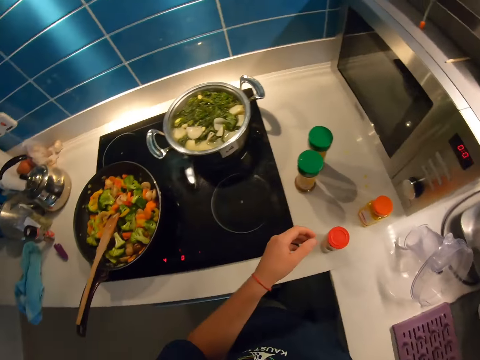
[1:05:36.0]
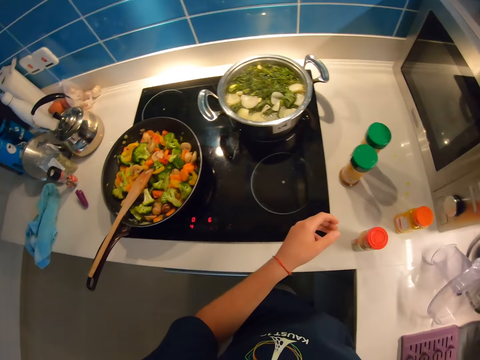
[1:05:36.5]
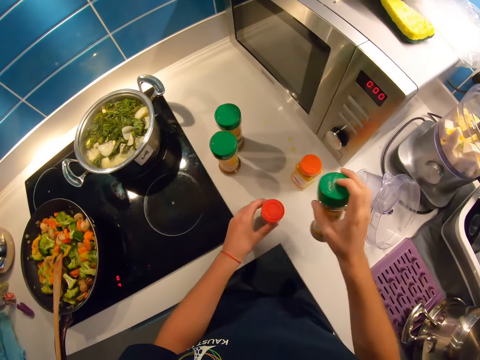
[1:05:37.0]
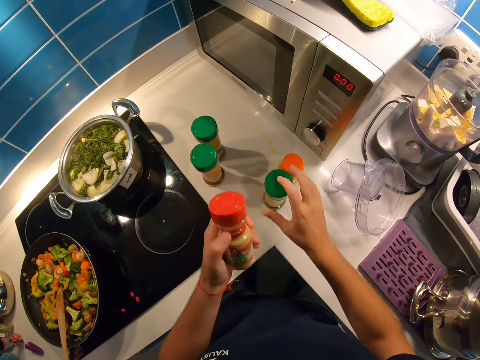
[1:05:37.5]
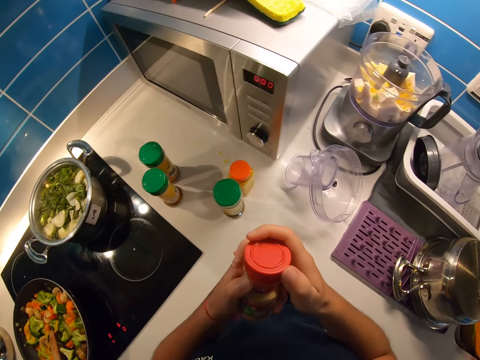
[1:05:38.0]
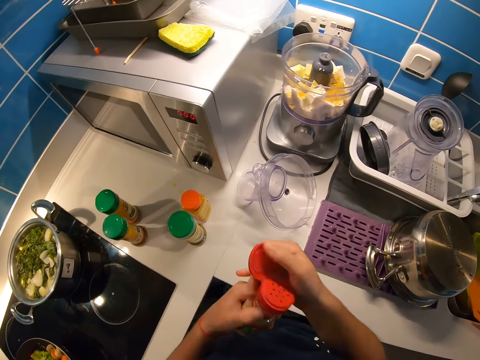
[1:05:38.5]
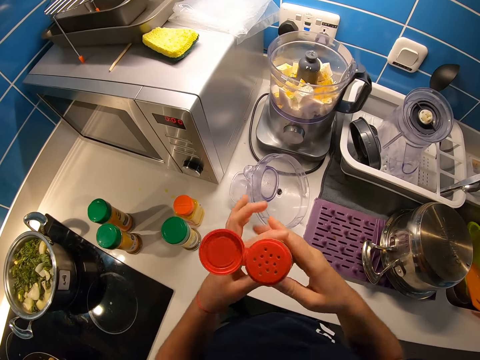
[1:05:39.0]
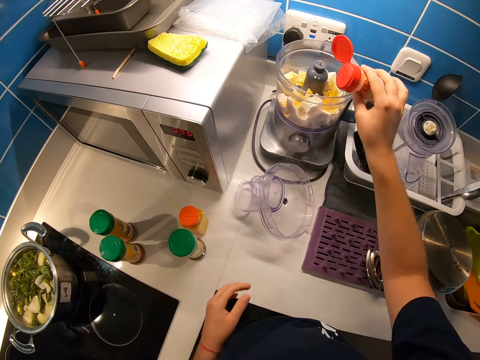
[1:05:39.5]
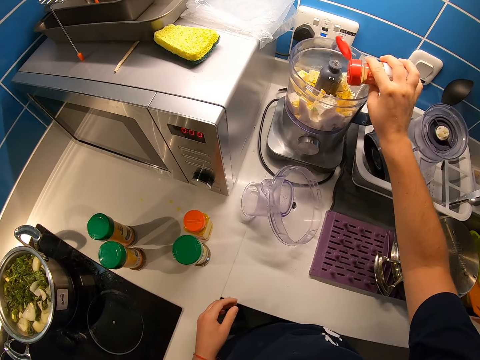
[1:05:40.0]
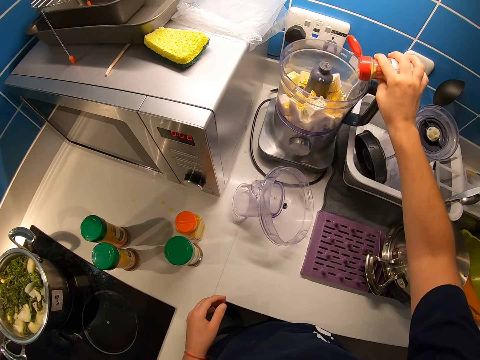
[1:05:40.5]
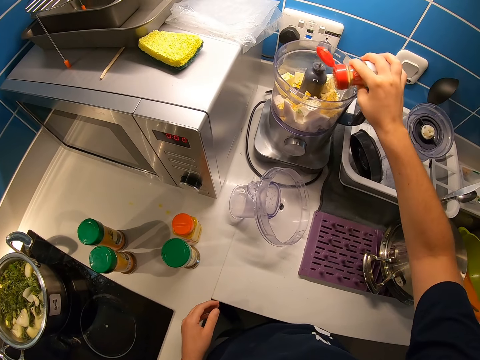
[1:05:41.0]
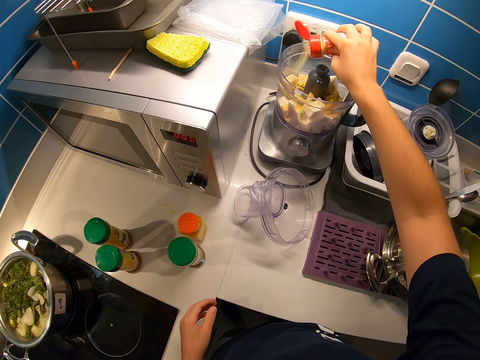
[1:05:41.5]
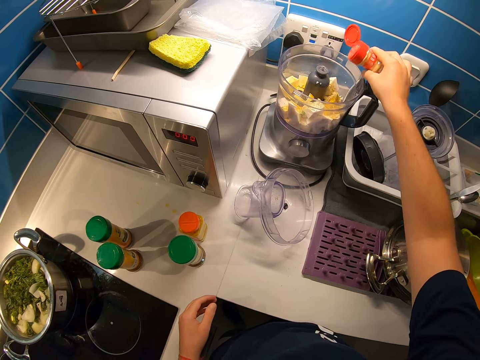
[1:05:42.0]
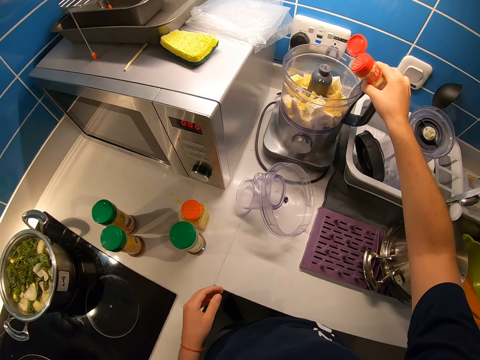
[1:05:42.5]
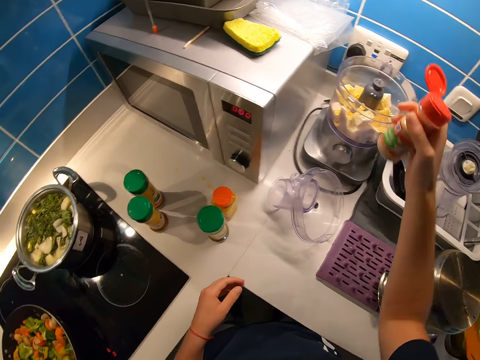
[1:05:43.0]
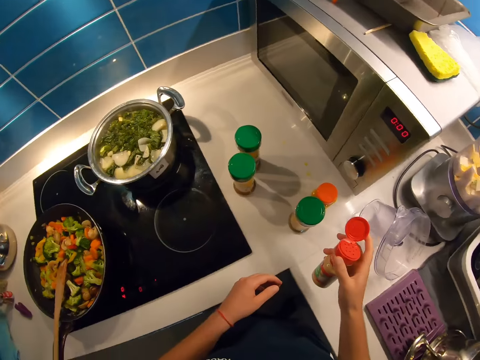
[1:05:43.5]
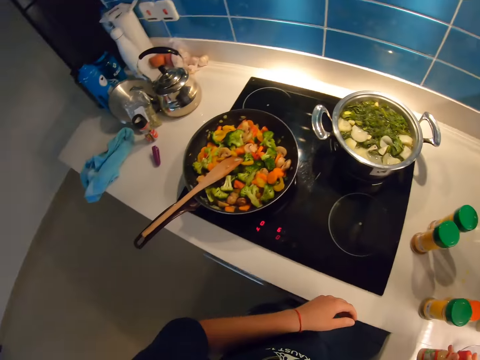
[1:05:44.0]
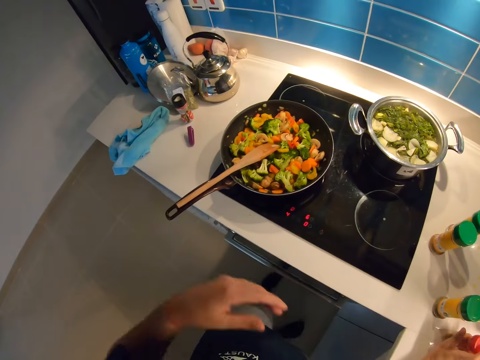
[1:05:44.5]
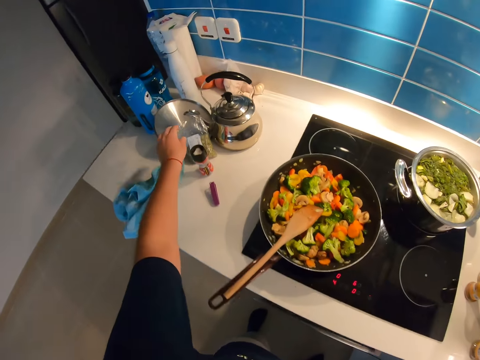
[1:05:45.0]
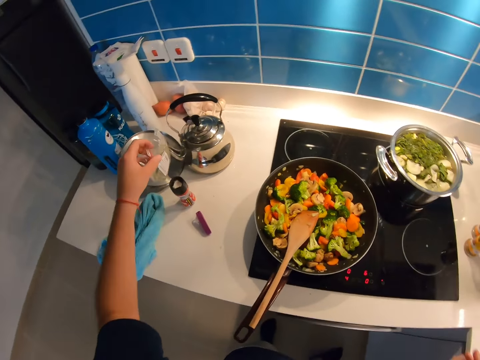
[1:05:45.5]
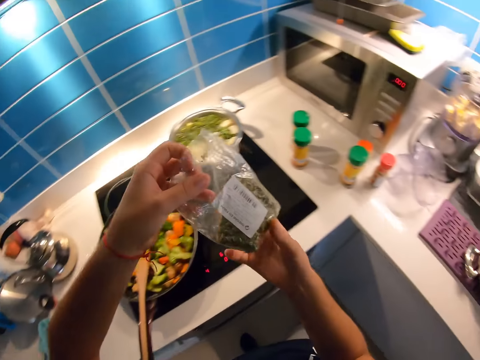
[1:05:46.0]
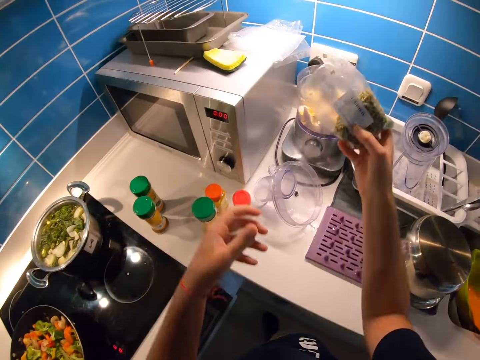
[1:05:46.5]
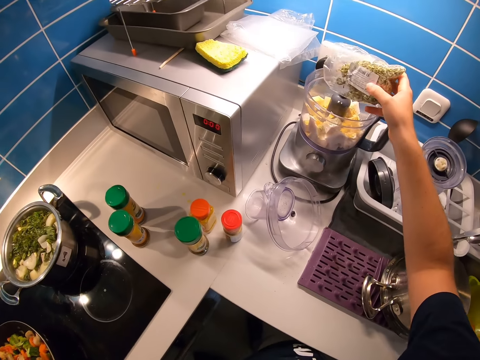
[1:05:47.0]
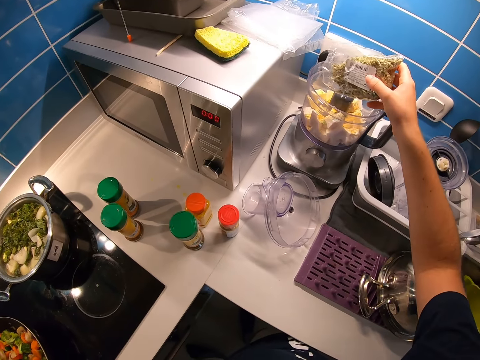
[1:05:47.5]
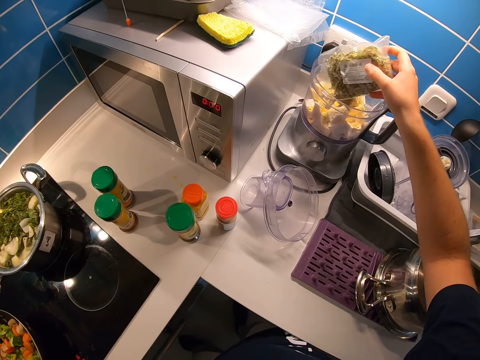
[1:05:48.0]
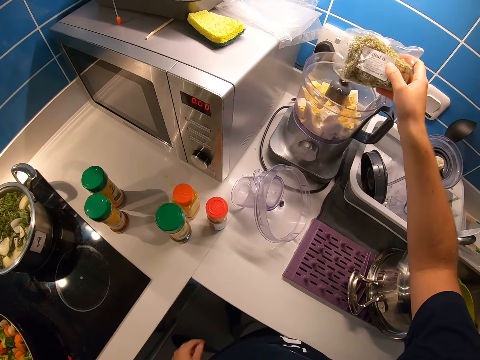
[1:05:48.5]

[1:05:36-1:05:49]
The camera wearer looks around the kitchen. She places a container of curry powder on a kitchen basement with her right hand. She grabs a container of crayfish powder with her left hand. She opens the container of crayfish powder with both hands. She sprinkles the crayfish powder on a tofu in the blender with her right hand. She closes the container of crayfish powder with her right hand. She places the container of crayfish powder on the kitchen basement with her right hand. She grabs a sachet of thyme with her left hand. She passes the sachet of thyme to her right hand. She sprinkles the thyme on the tofu in the blender with her right hand. She places something in the blender.

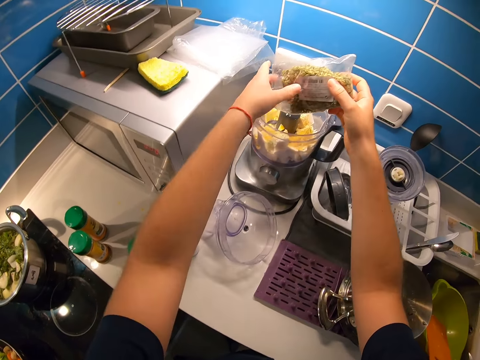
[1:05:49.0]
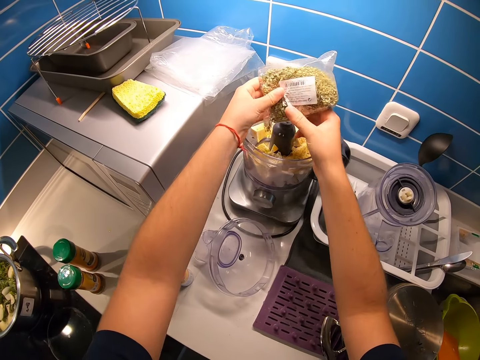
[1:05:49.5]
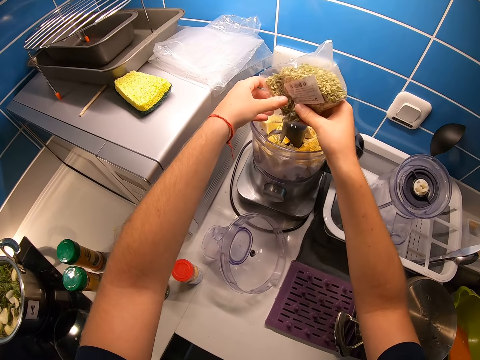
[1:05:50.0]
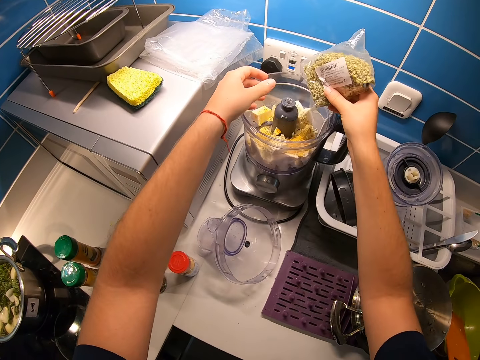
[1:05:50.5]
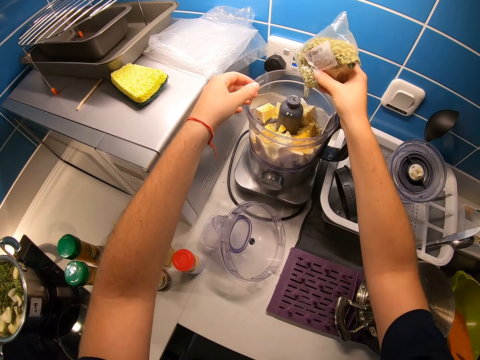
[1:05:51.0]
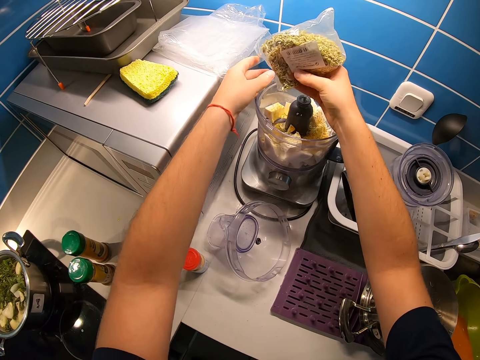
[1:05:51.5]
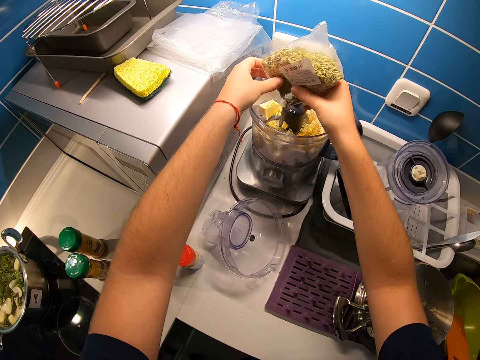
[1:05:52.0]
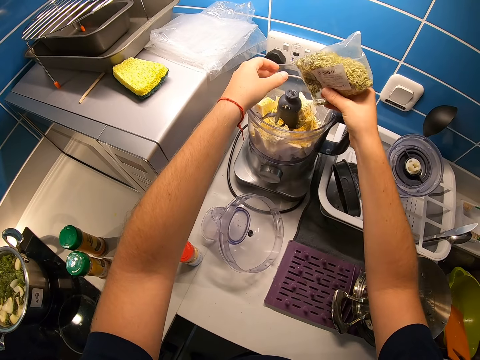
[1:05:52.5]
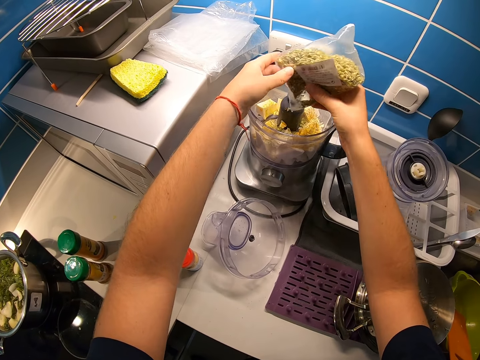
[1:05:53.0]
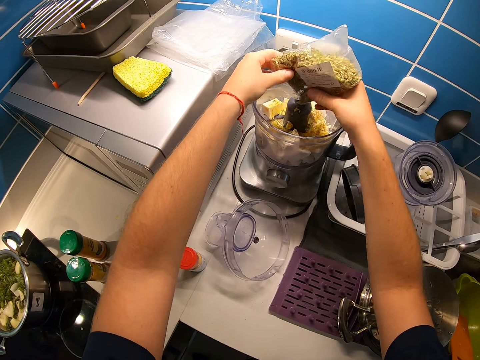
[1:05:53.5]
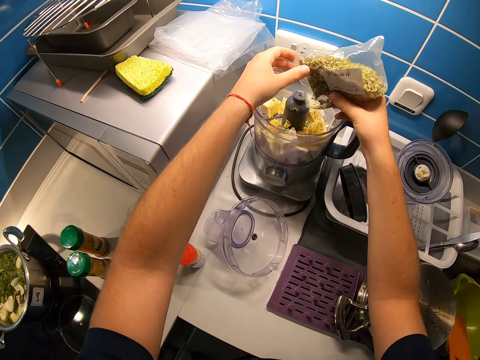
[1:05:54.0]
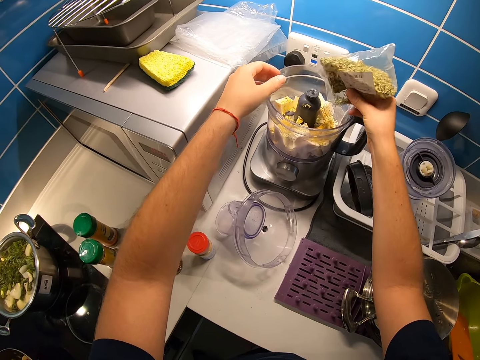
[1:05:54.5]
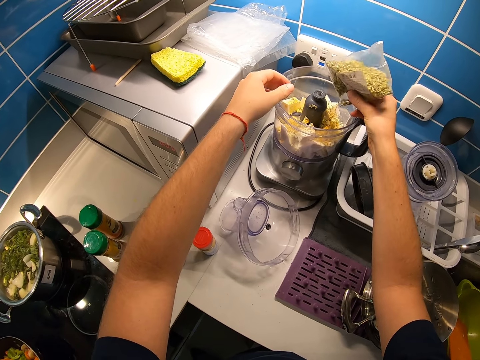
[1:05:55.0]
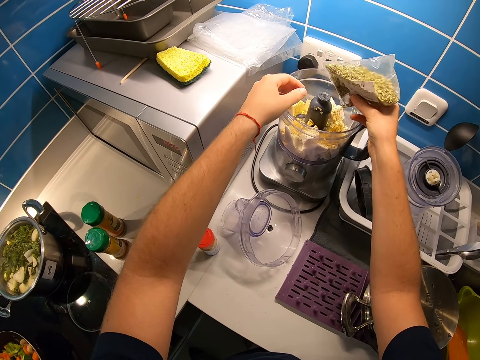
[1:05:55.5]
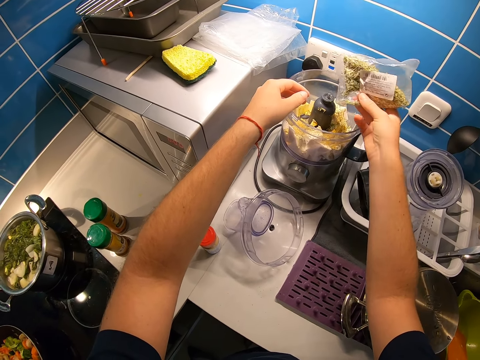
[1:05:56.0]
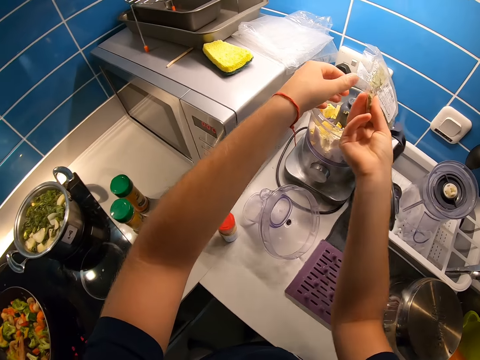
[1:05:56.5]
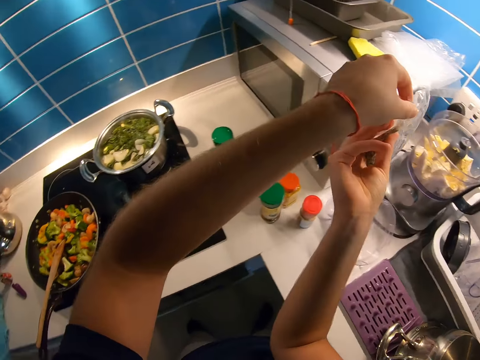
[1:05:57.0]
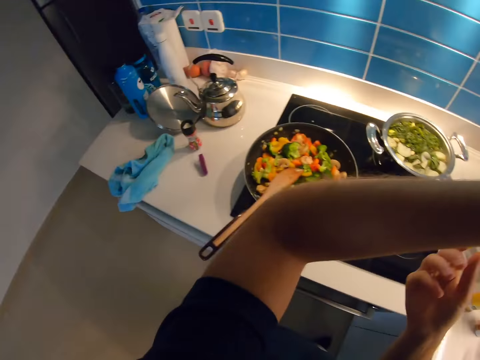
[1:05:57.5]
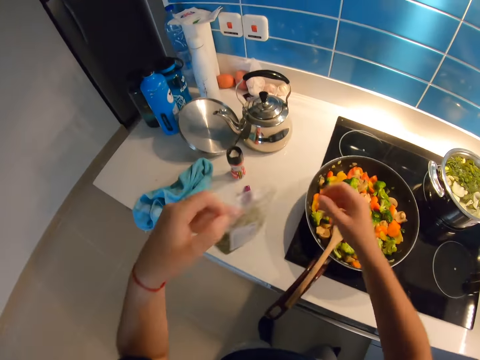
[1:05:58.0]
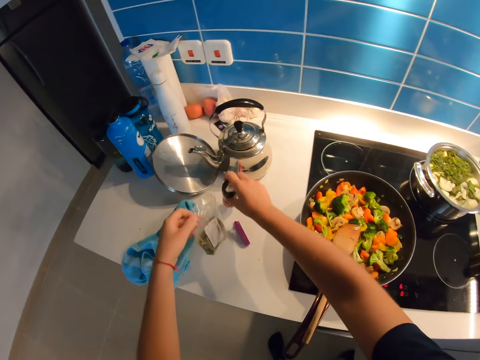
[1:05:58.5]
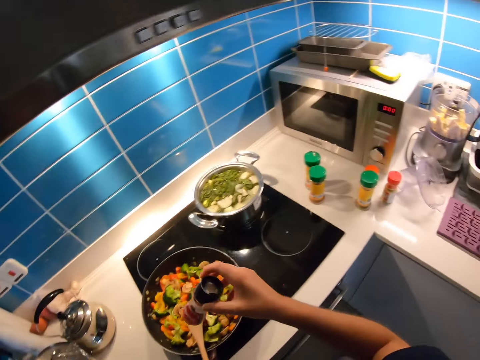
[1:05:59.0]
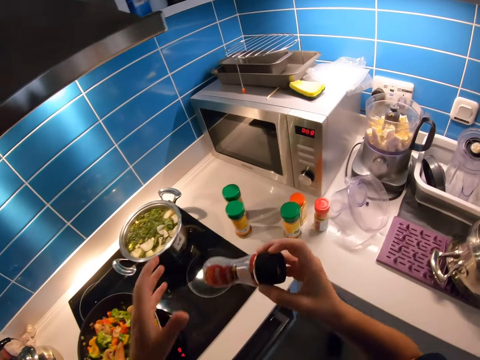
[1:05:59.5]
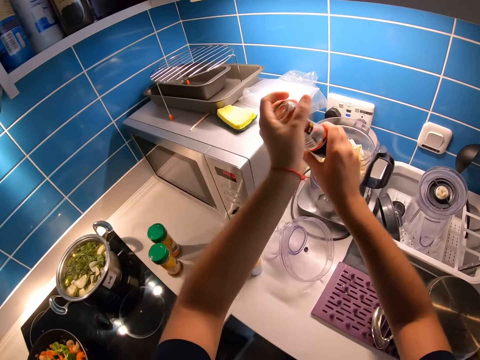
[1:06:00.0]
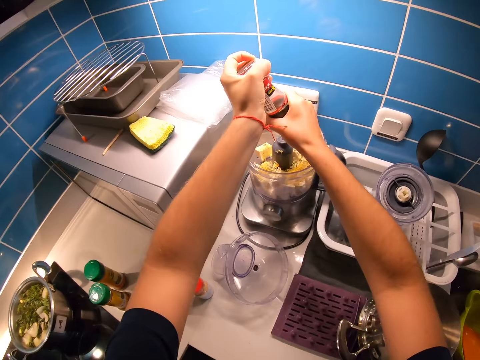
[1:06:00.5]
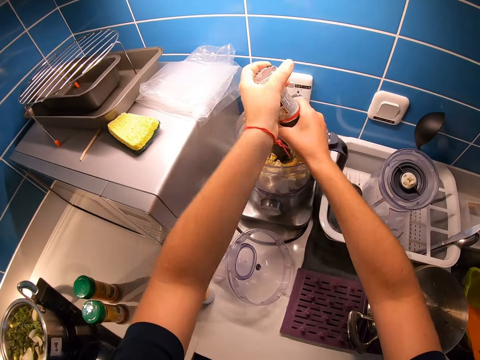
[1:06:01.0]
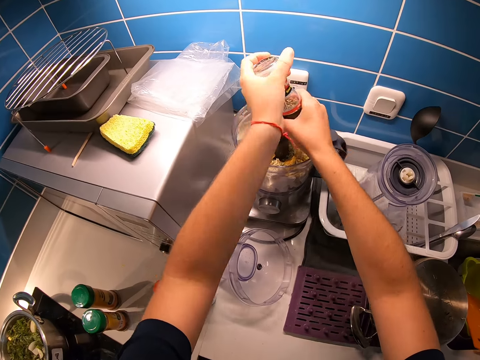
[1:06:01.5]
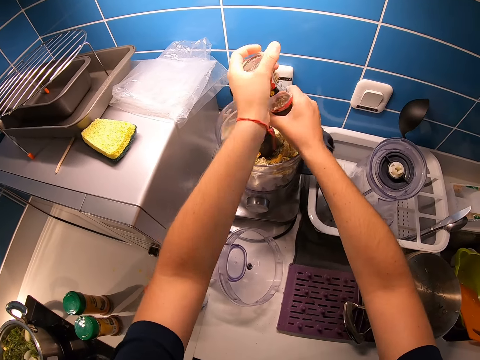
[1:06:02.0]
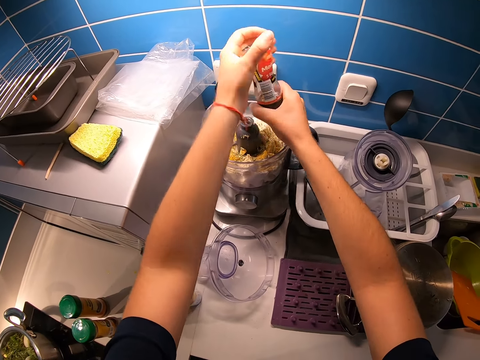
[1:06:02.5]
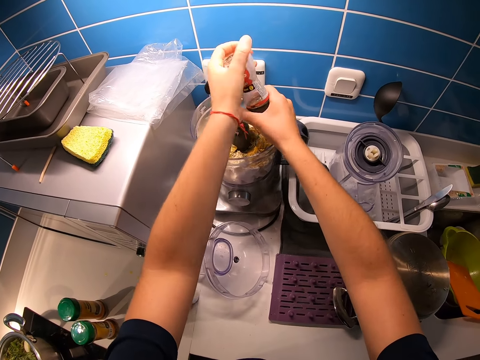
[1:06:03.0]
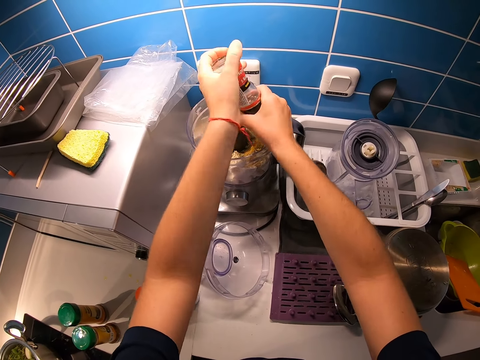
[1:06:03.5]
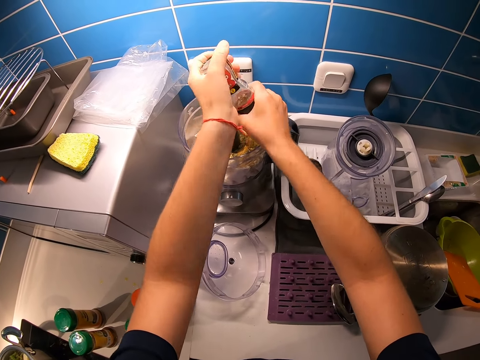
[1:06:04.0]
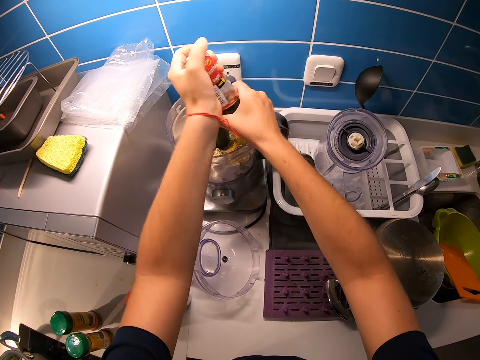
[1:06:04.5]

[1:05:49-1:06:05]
The camera wearer sprinkles the thyme on a tofu in the blender with both hands. She sprinkles the thyme on the tofu in the blender with her right hand. She sprinkles the thyme on the tofu in the blender with both hands. She sprinkles the thyme on the tofu in the blender with her right hand. She sprinkles the thyme on the tofu in the blender with both hands. She sprinkles the thyme on the tofu in the blender with her right hand. She passes a sachet of thyme to her left hand. She turns around. She grabs a container of cinnamon powder with her right hand. She places the sachet of thyme on a kitchen basement with her left hand. She turns around. She spins the container of cinnamon powder on the tofu in the blender with both hands. She puts spice in the blender.
